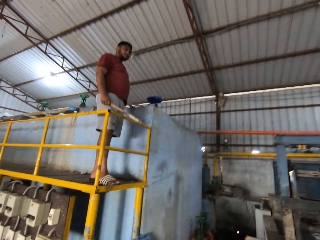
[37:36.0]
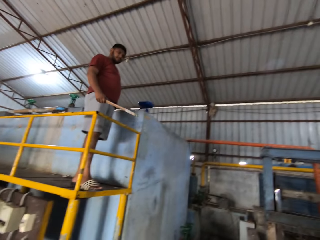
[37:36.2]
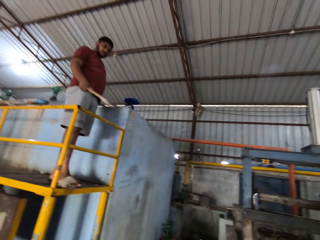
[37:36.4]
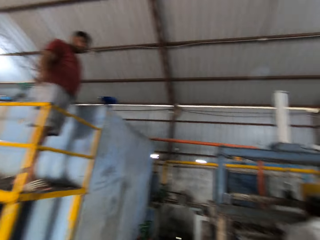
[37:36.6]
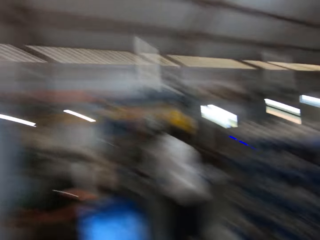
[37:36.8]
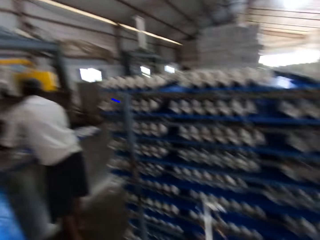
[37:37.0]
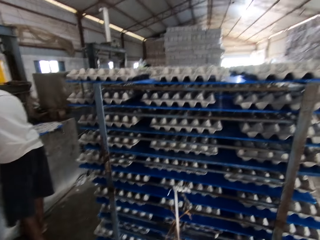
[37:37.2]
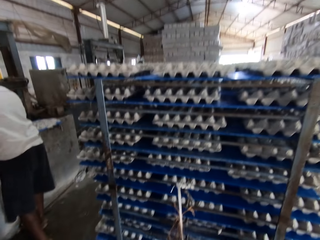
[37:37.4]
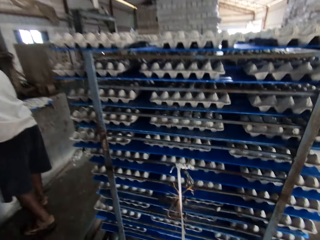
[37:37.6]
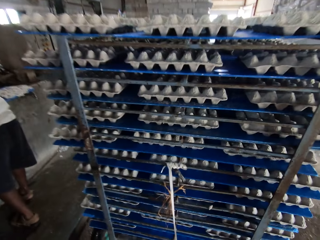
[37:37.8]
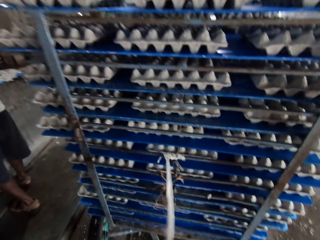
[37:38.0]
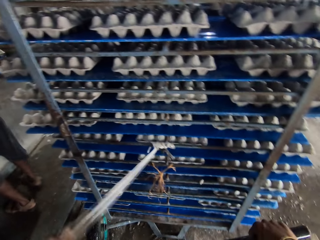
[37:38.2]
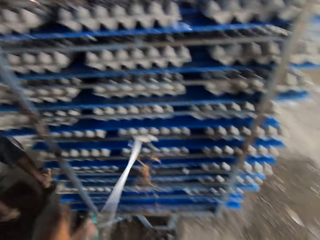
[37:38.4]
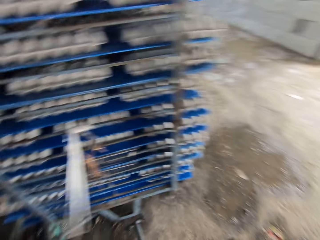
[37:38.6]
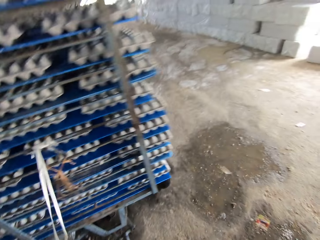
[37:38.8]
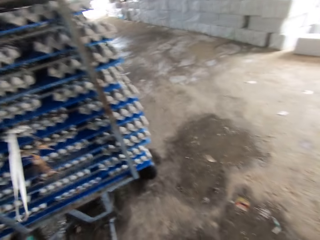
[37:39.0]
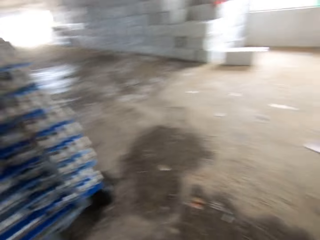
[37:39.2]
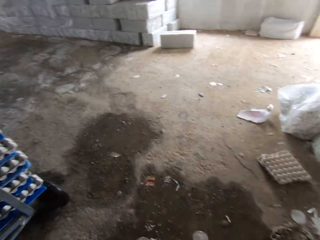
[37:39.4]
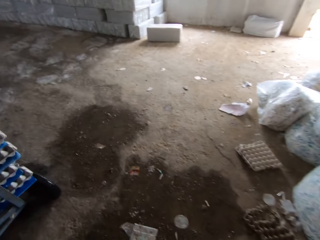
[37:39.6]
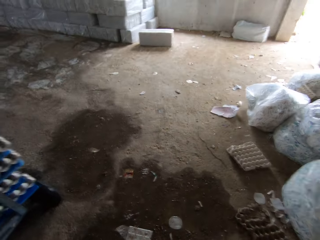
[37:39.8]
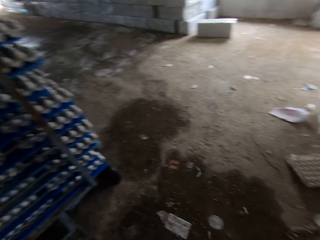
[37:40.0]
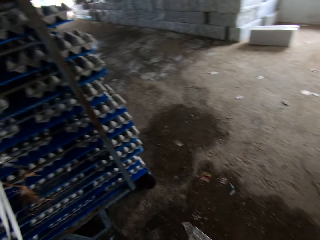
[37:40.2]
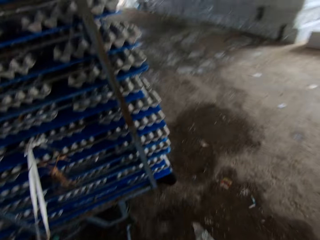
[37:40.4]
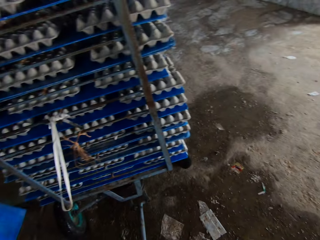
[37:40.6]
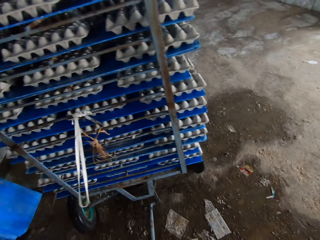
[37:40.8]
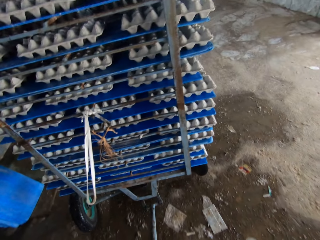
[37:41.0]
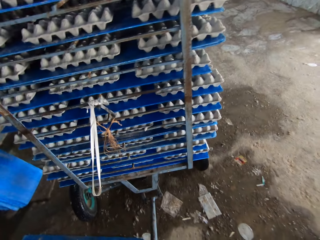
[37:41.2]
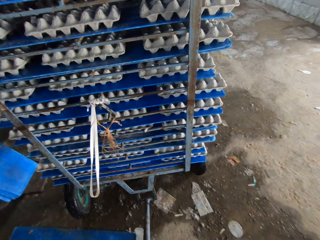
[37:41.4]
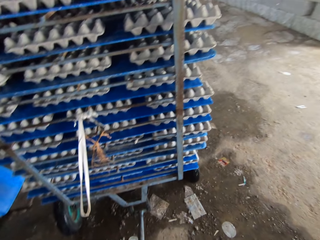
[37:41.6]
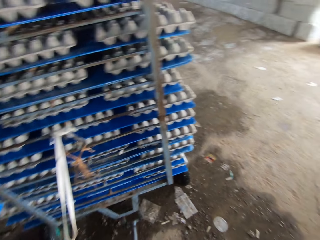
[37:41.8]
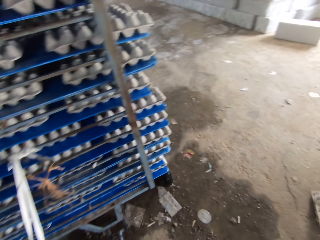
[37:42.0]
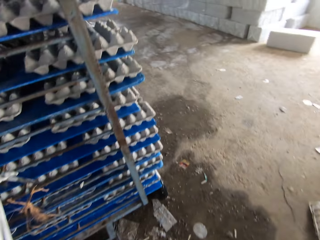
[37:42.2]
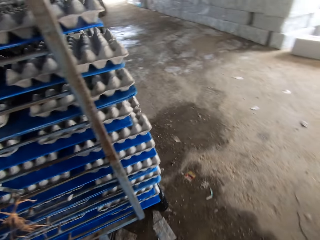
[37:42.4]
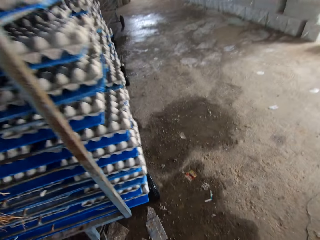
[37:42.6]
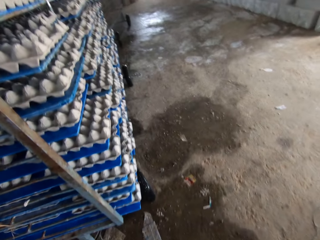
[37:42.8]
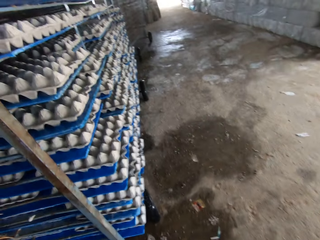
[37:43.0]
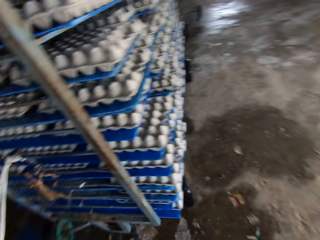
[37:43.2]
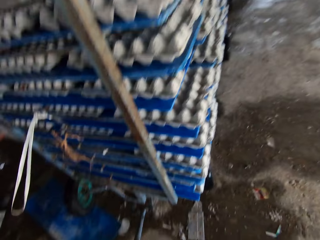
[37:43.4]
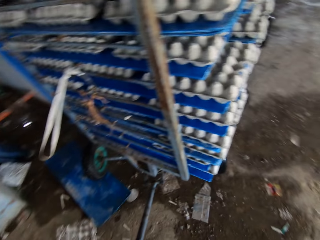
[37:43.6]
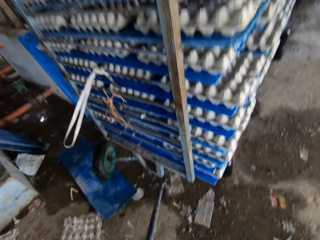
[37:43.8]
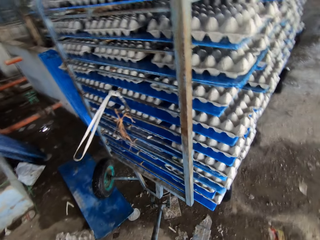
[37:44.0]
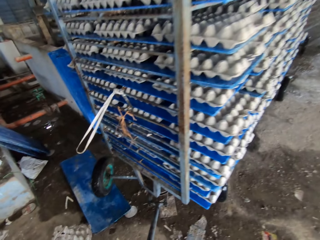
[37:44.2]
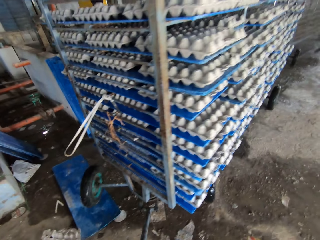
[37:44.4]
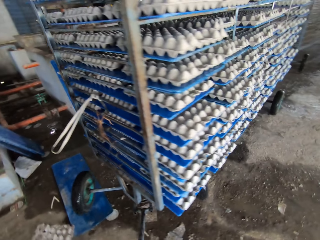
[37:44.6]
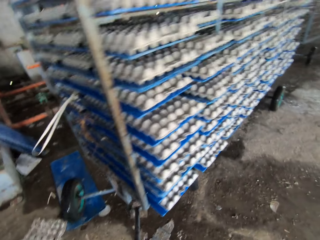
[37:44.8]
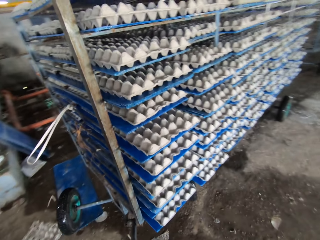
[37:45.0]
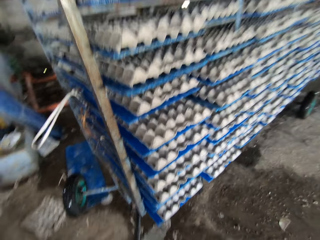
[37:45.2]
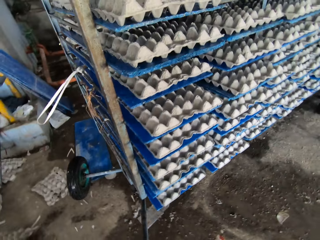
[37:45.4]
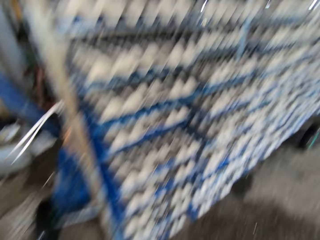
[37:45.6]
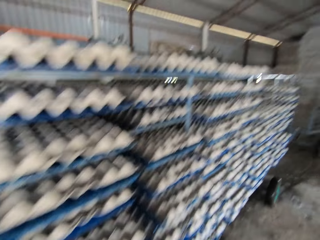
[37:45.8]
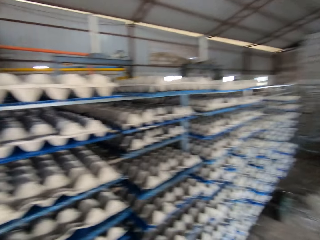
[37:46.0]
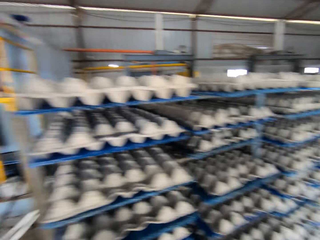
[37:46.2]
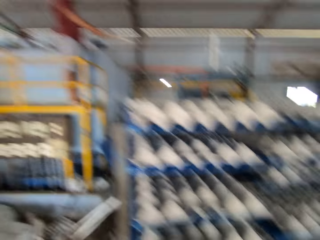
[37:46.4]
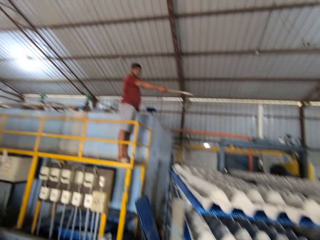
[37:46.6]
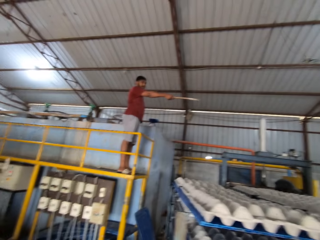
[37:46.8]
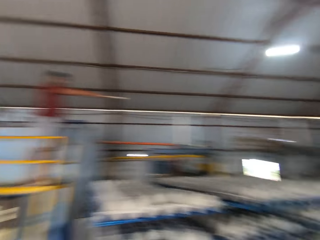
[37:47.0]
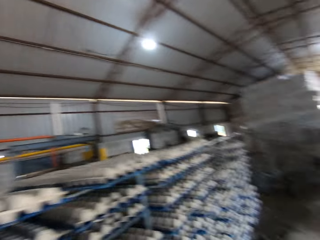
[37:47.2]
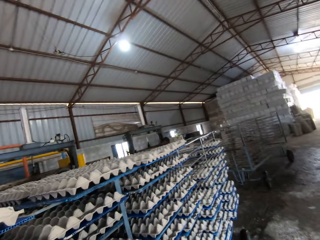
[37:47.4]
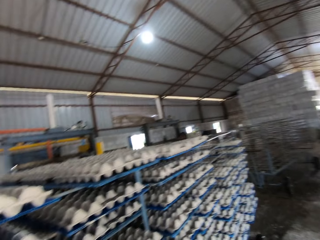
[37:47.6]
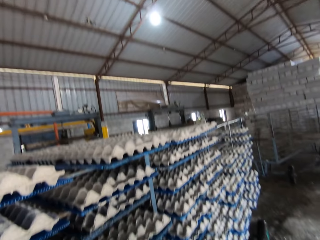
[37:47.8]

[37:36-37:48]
The camera wearer pulls the rack with a lever in his left hand.

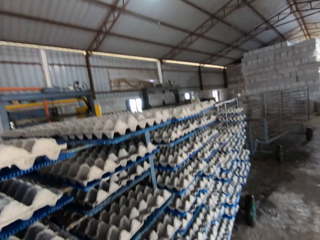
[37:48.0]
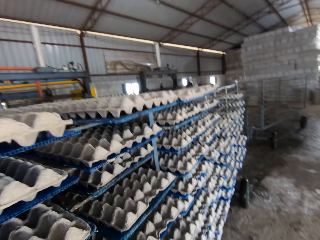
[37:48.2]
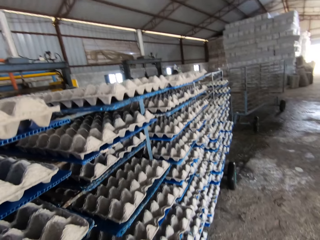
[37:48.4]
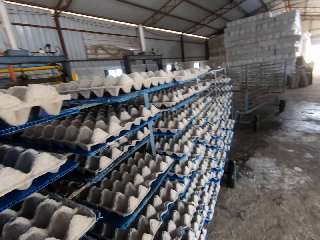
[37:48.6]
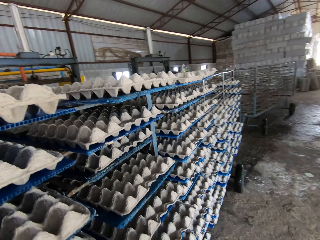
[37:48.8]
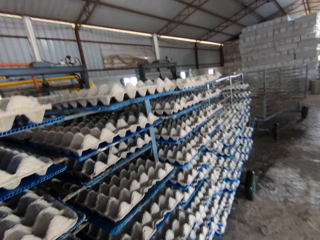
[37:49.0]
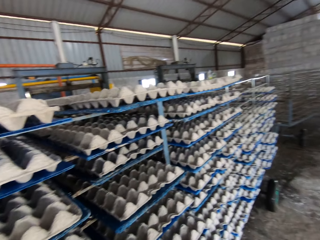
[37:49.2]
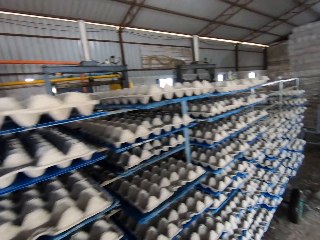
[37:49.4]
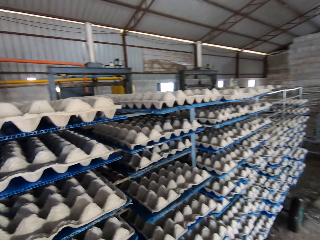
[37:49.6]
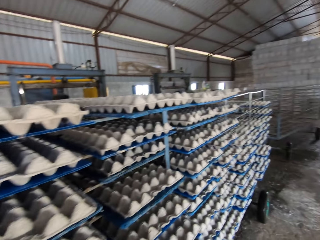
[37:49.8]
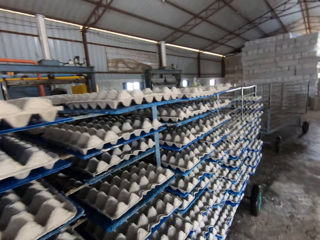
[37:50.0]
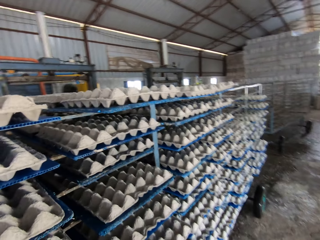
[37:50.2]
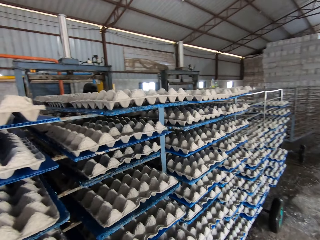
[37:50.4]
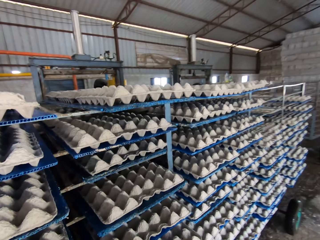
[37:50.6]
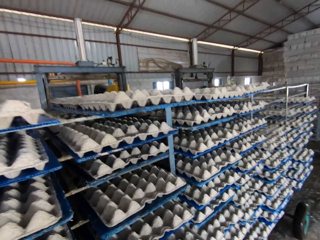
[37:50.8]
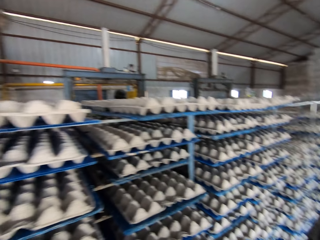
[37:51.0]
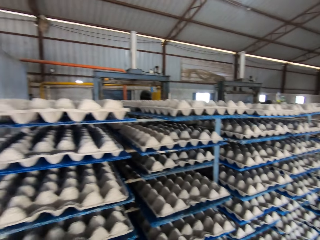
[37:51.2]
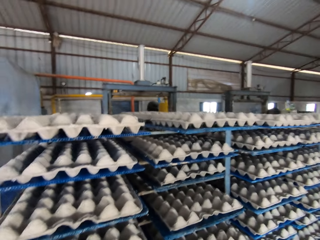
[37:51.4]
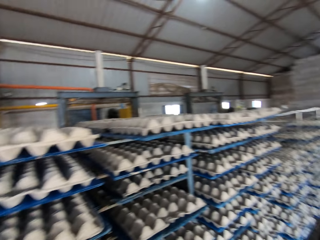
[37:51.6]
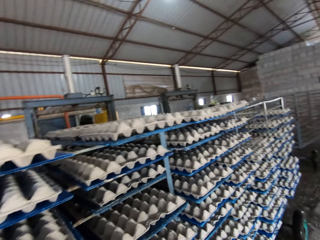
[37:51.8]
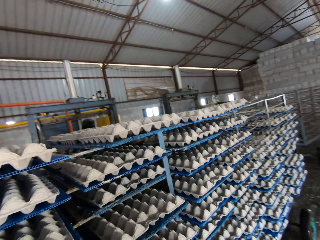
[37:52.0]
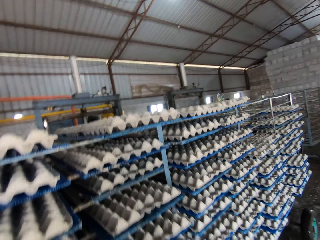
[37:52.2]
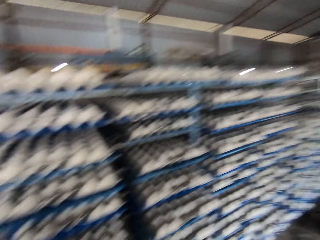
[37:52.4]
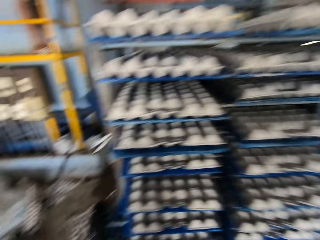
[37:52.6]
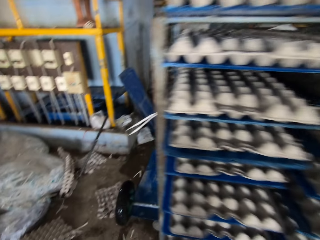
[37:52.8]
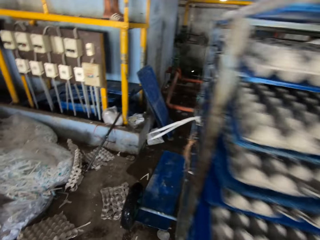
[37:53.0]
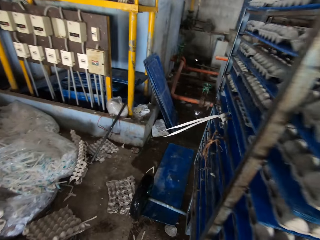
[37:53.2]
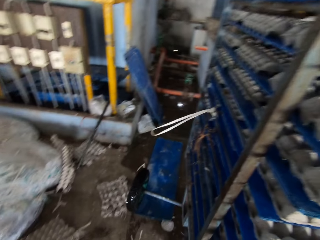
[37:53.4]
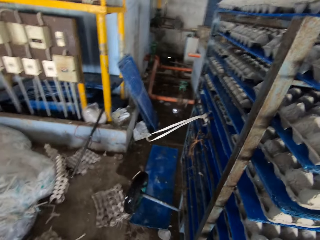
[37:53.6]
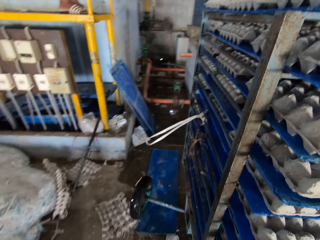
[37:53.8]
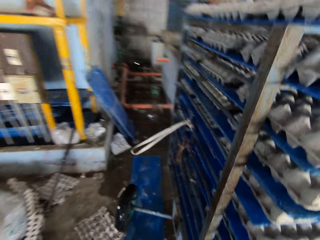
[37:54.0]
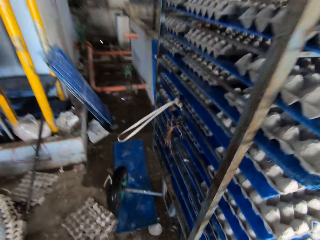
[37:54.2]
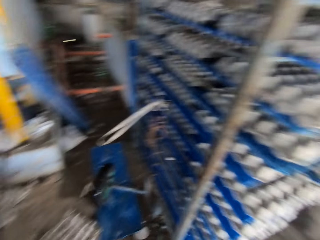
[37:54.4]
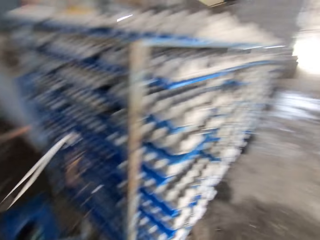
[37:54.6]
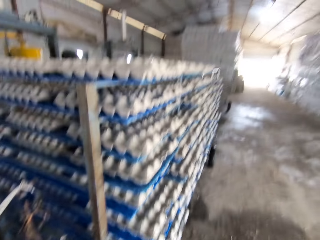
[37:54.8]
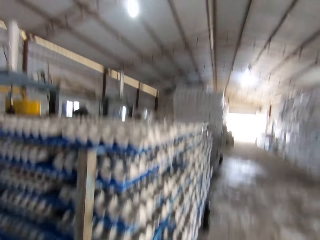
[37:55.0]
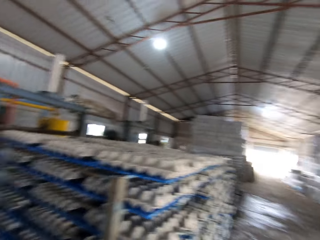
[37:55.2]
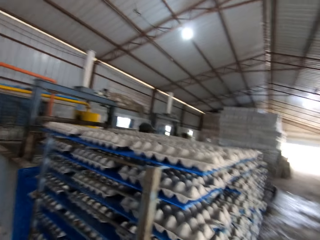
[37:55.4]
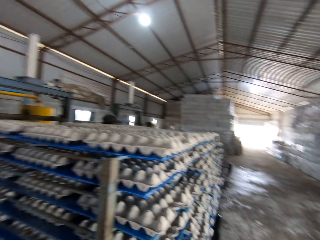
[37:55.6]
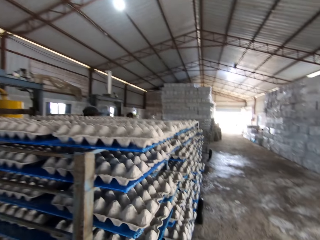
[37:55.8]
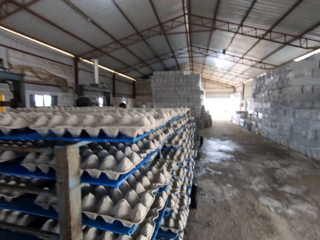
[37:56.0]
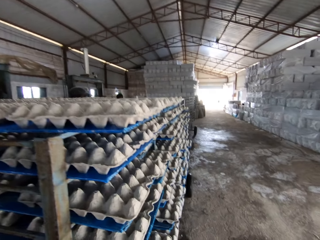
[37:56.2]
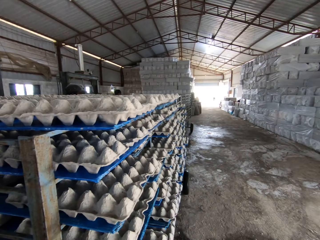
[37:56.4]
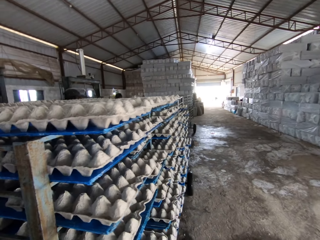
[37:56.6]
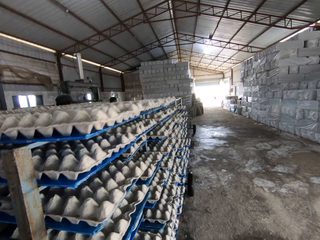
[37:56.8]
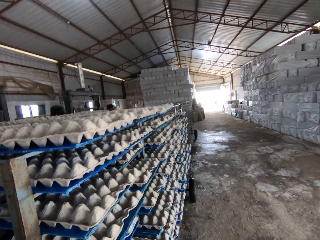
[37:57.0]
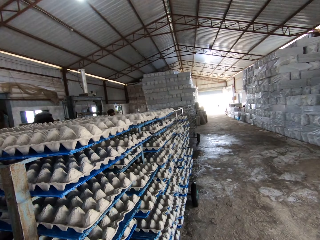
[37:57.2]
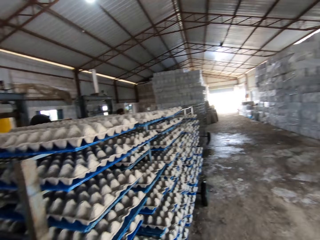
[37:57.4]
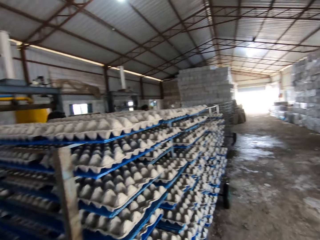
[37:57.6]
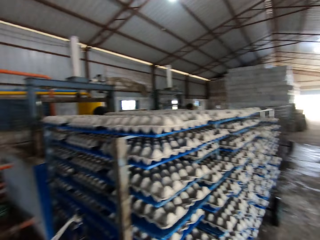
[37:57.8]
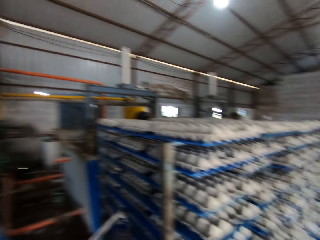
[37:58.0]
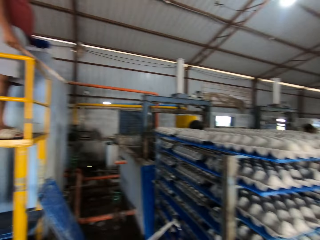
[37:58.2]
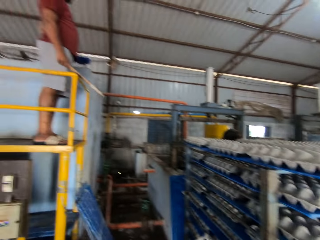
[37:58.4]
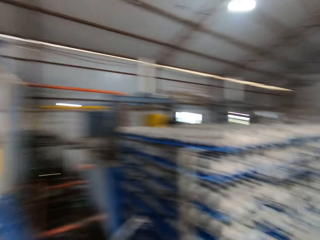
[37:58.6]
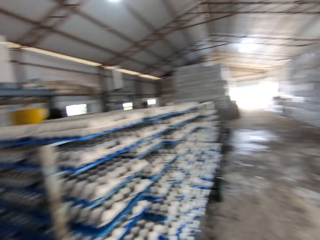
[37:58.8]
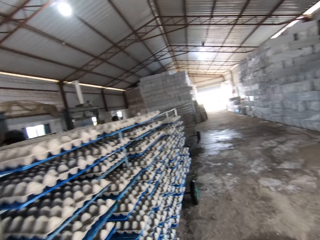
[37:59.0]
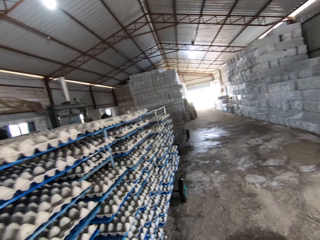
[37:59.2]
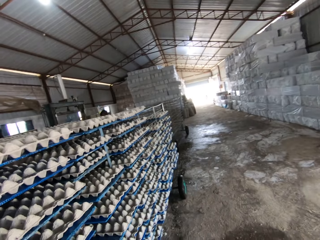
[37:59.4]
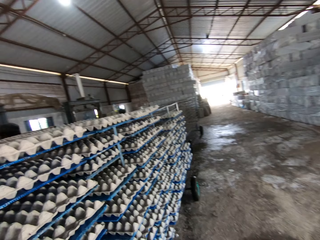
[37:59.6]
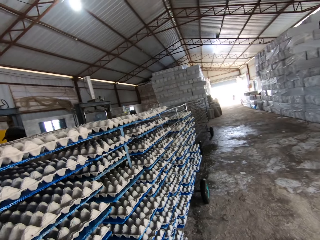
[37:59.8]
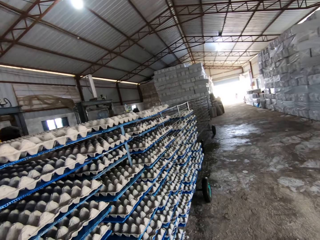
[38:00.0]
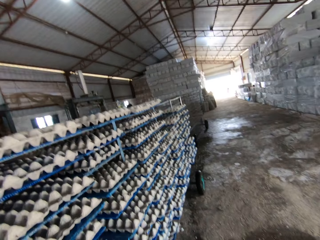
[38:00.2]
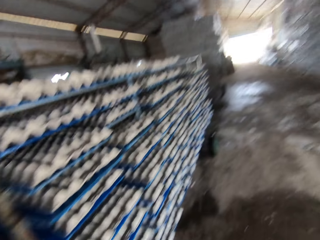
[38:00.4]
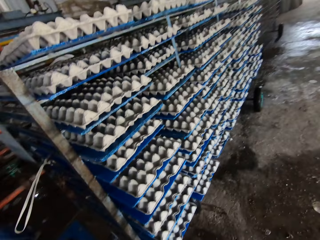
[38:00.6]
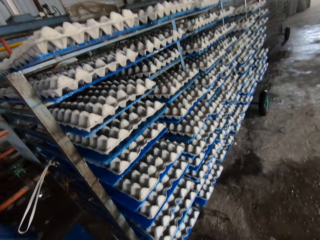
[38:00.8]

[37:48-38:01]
The camera wearer stops pulling the shelf with trays.
